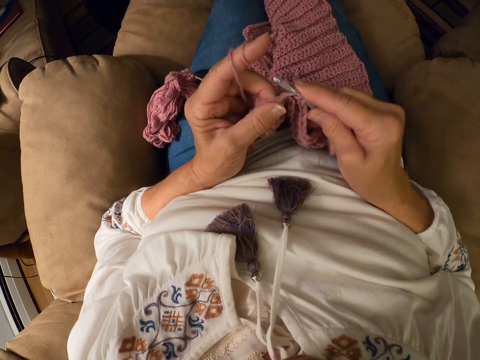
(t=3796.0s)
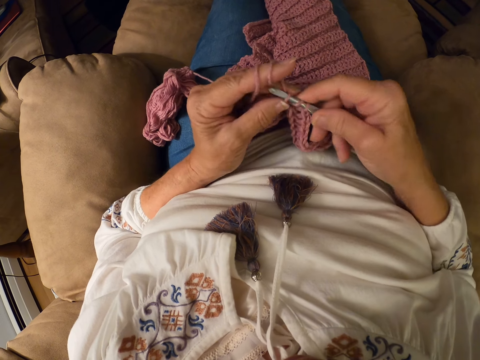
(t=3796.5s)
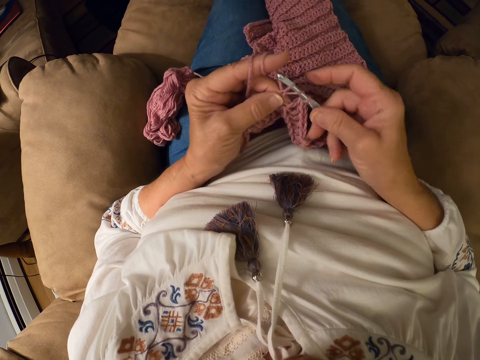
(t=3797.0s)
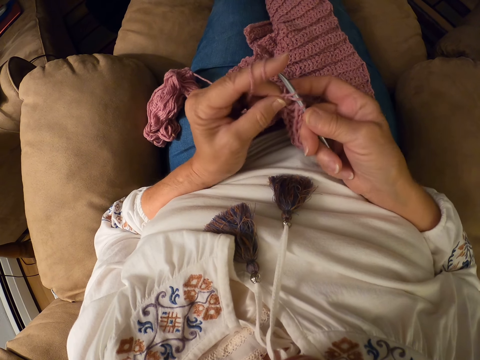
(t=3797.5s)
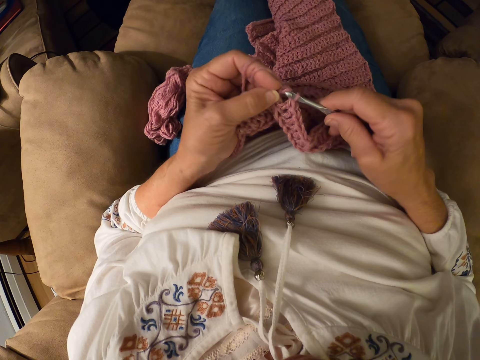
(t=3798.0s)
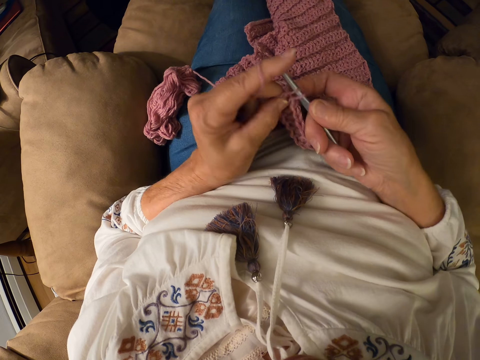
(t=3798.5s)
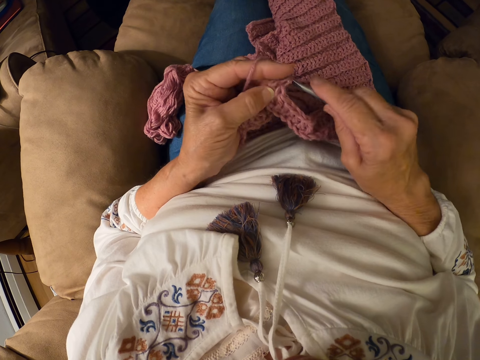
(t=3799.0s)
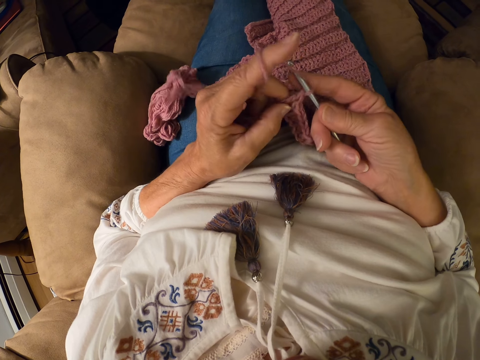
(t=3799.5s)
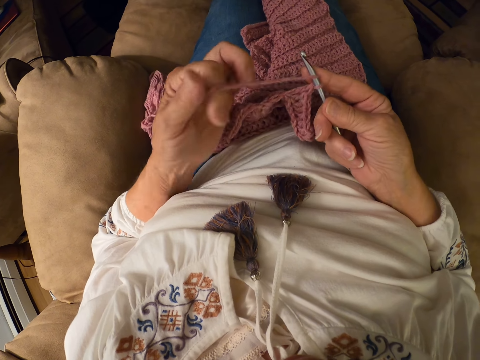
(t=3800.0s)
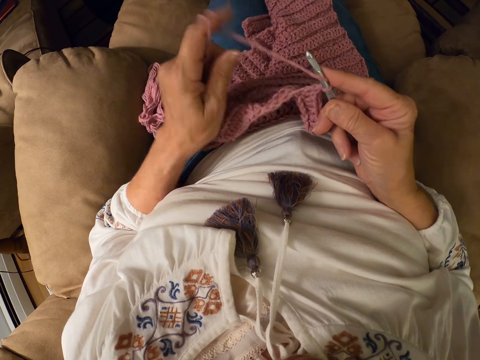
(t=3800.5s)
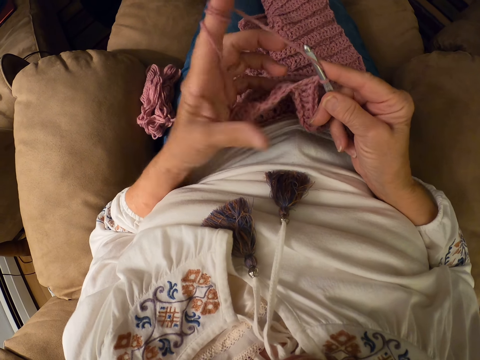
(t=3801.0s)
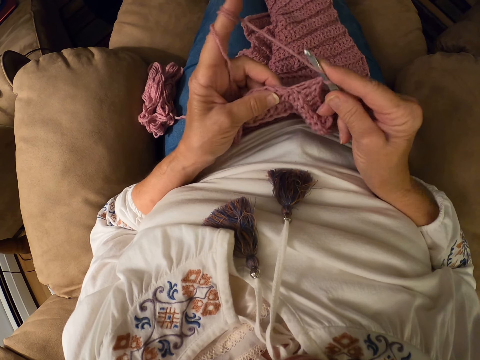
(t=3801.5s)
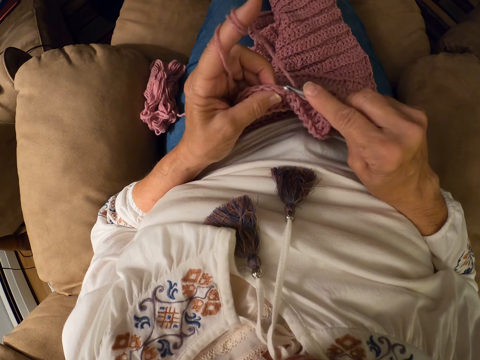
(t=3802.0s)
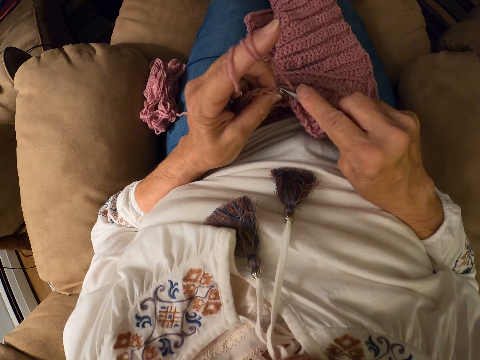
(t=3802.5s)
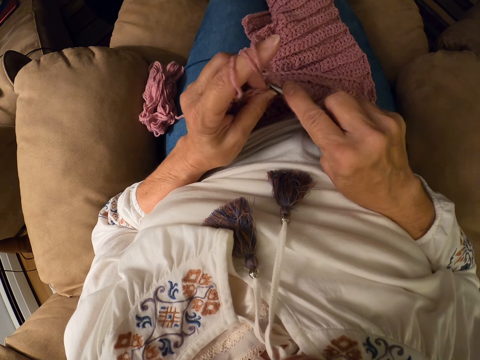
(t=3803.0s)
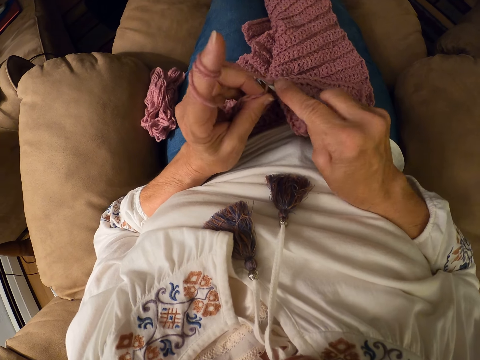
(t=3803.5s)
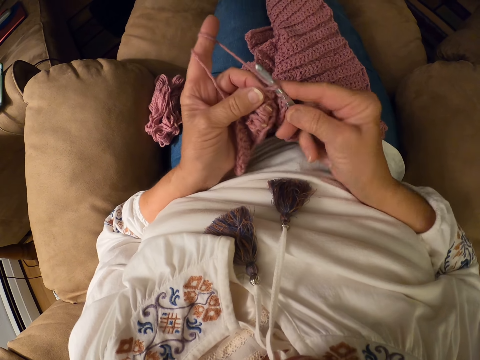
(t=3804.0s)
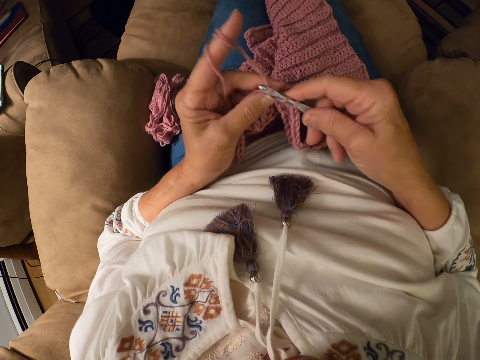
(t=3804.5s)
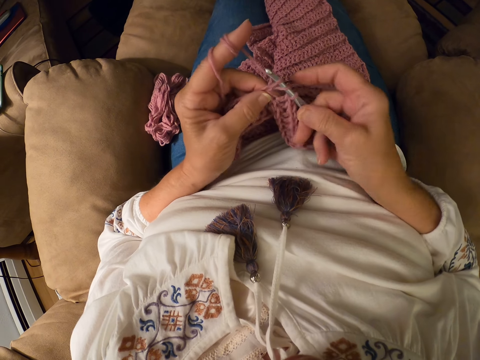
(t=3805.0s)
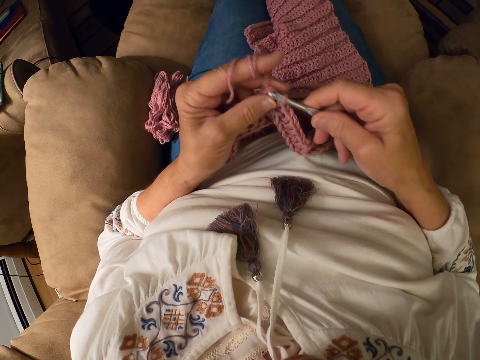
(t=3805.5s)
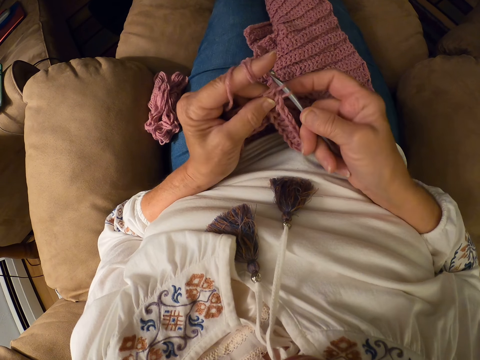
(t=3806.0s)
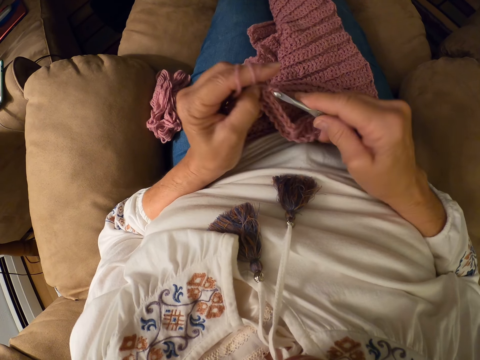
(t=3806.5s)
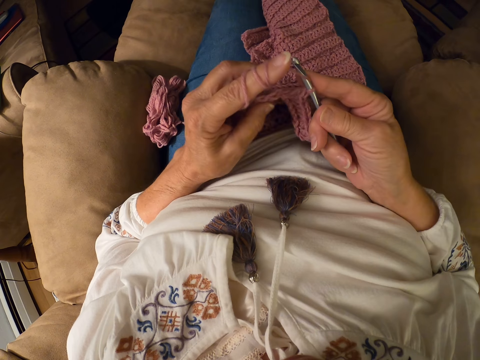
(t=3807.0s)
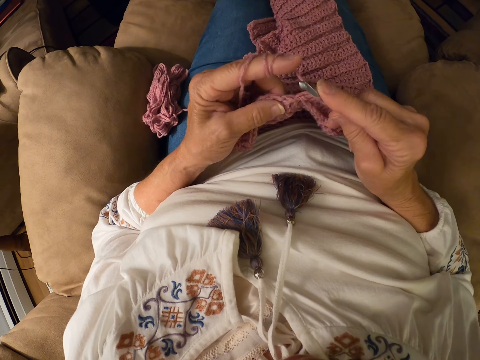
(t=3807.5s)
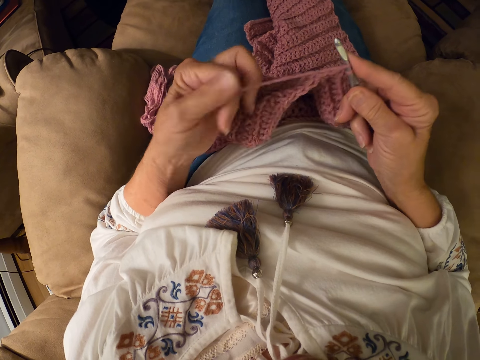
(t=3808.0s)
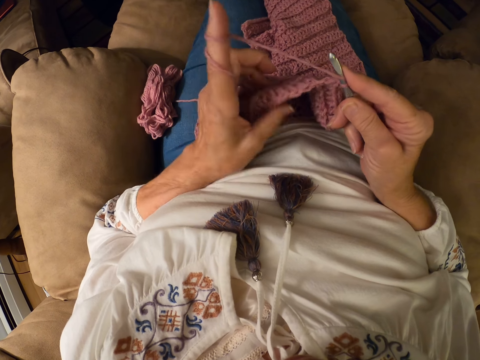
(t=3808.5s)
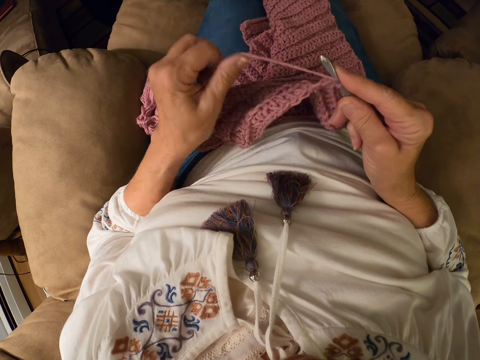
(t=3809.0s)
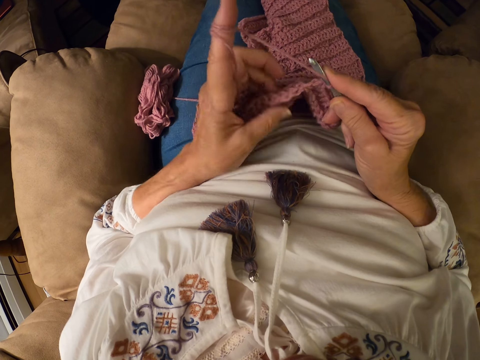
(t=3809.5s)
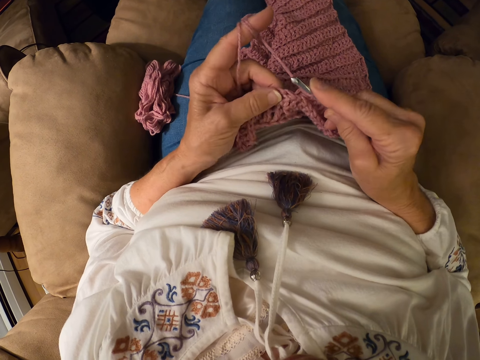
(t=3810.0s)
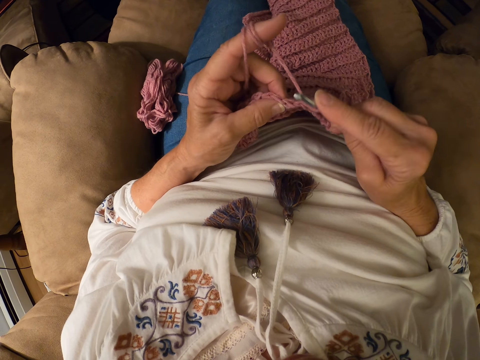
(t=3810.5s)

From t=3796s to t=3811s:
The camera wearer winds the yarn on her left index finger. She crochets the yarn with the crochet hook. She winds the yarn on her left index finger.

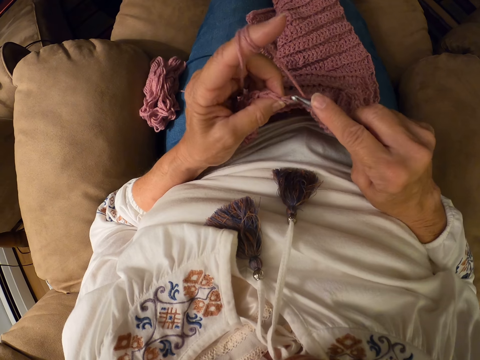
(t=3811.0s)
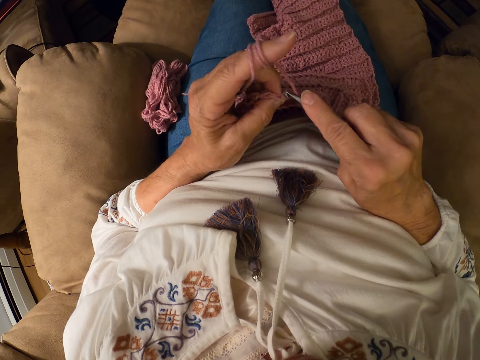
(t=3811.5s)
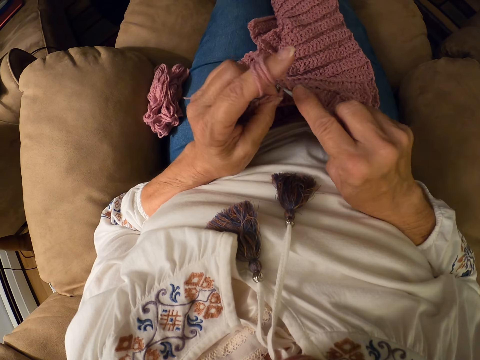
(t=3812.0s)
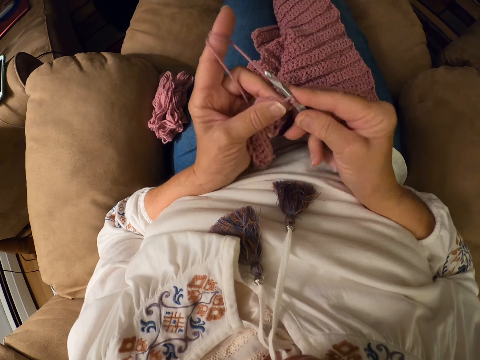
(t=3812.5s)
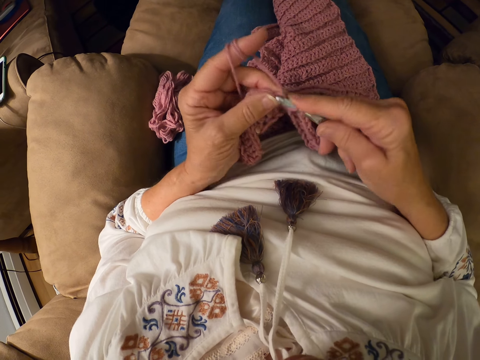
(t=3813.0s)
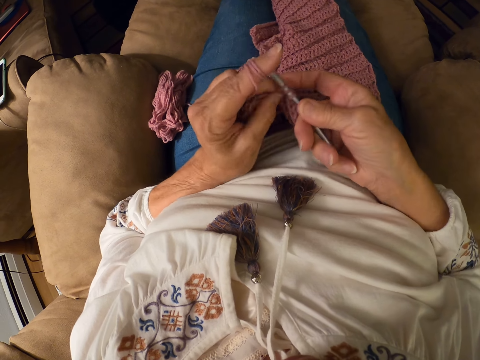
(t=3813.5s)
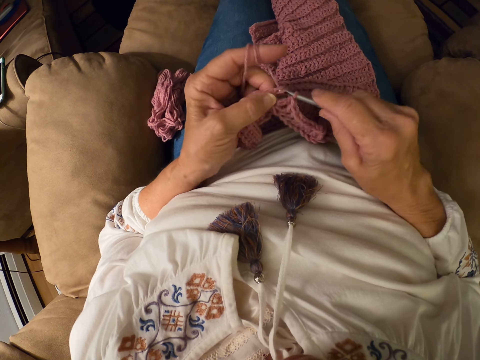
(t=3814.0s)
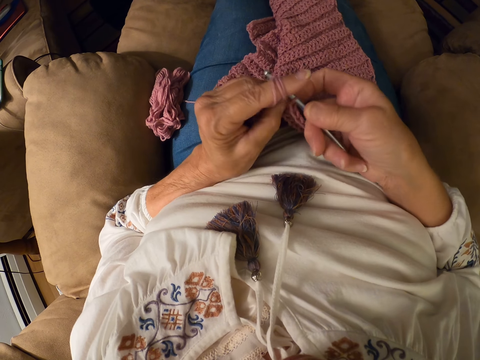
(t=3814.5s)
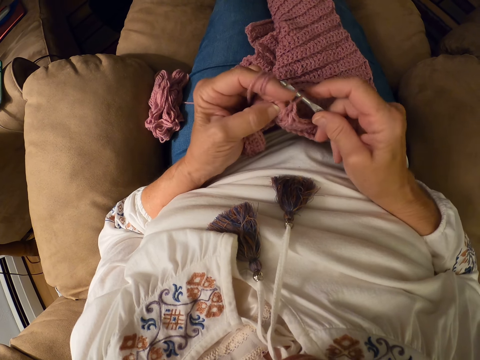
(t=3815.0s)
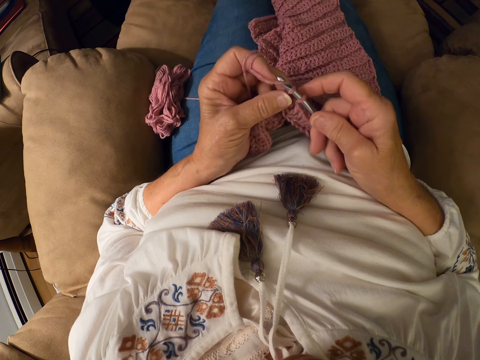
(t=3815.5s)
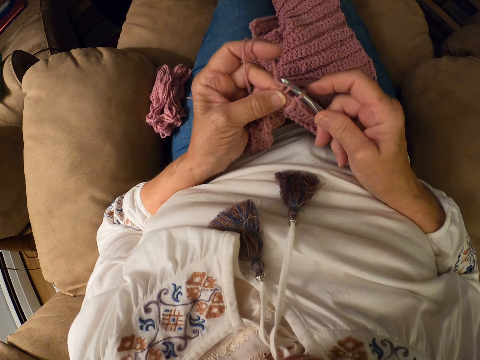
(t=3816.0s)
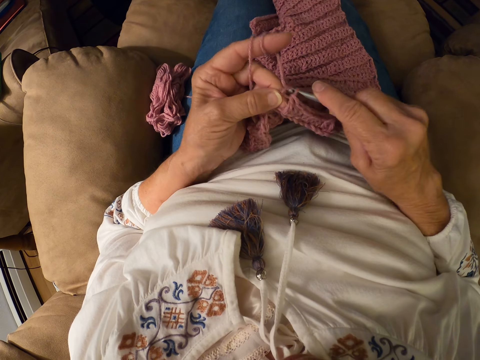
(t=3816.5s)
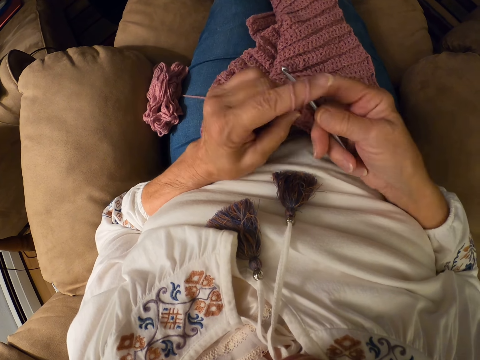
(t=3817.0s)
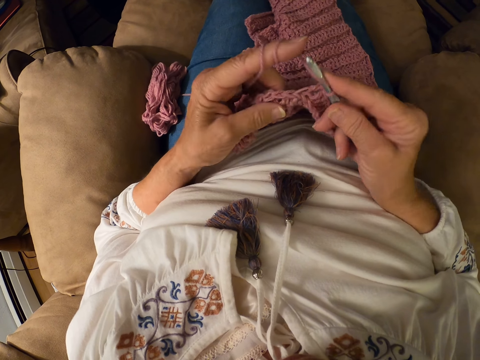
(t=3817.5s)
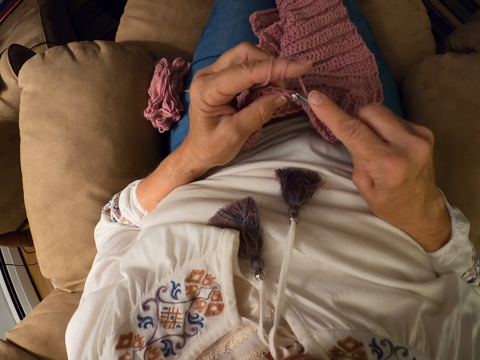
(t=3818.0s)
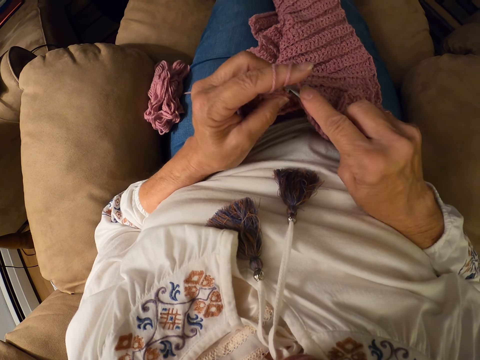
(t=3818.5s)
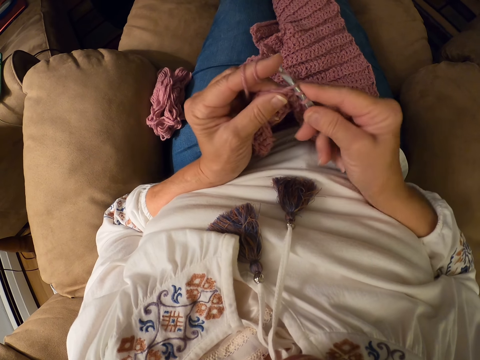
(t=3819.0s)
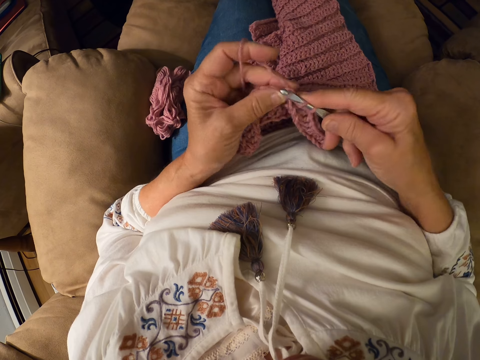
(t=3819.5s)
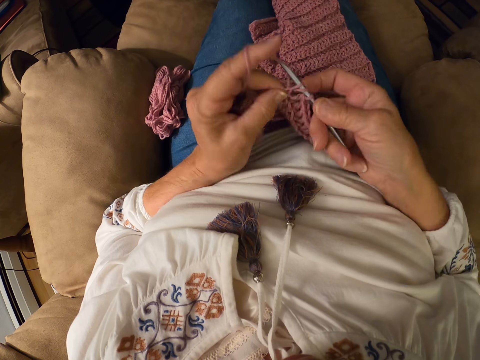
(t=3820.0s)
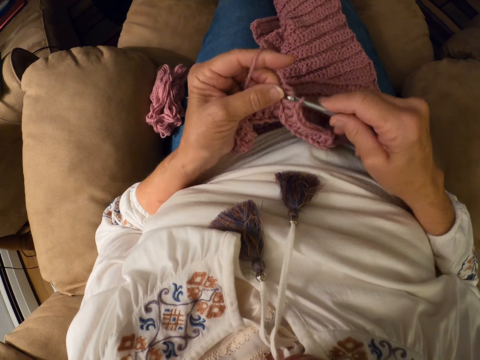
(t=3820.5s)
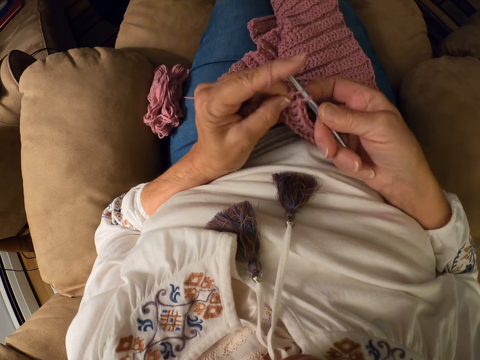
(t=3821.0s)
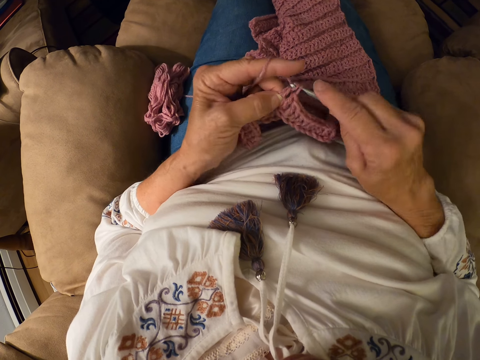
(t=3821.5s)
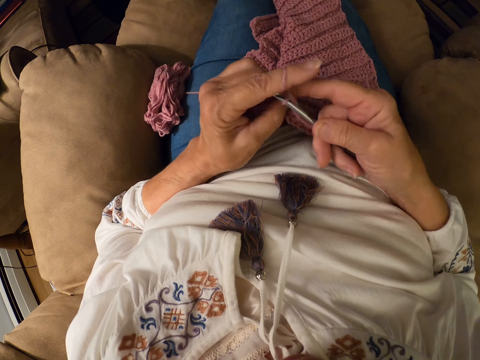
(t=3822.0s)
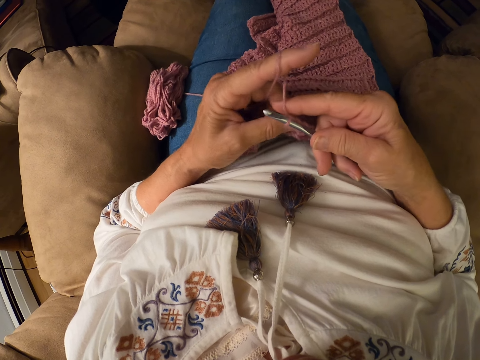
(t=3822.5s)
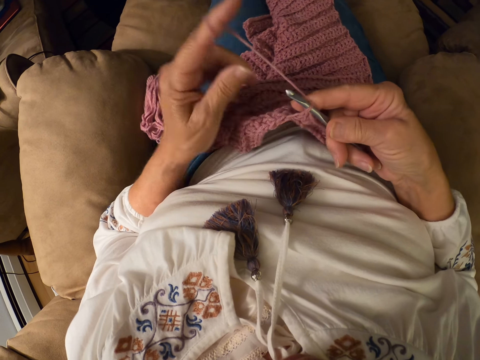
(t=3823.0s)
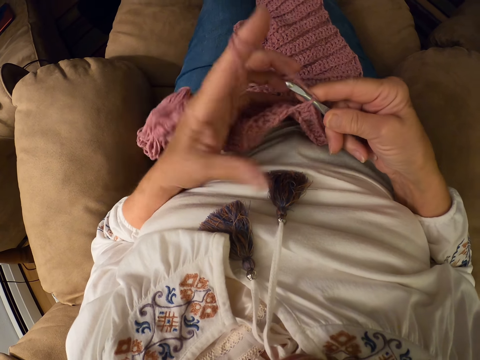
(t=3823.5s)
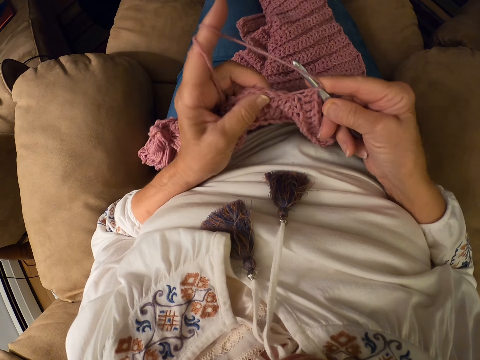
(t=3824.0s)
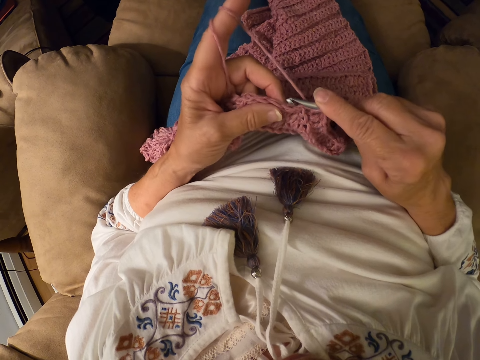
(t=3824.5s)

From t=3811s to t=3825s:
The camera wearer crochets the yarn with the crochet hook. She winds the yarn on her left index finger.
